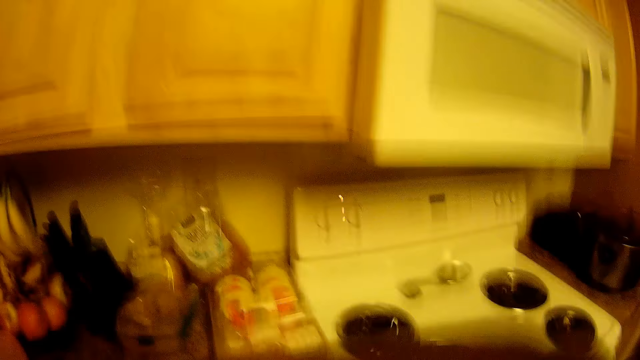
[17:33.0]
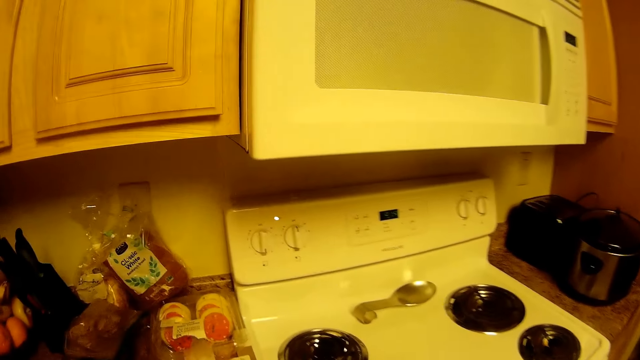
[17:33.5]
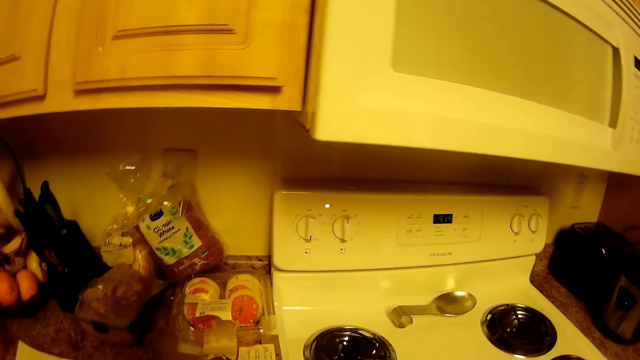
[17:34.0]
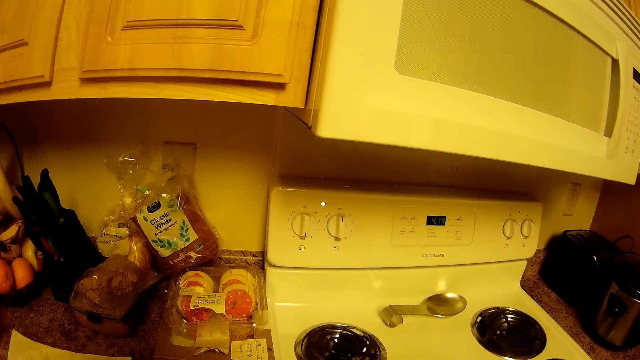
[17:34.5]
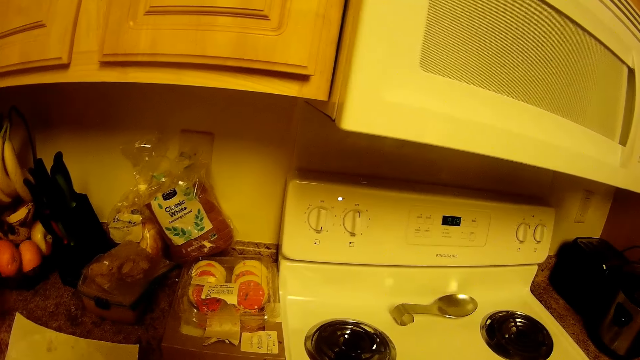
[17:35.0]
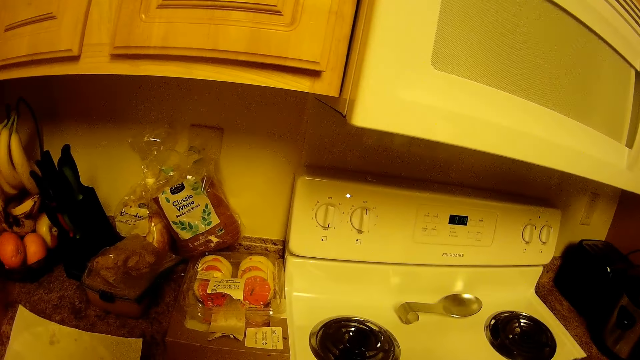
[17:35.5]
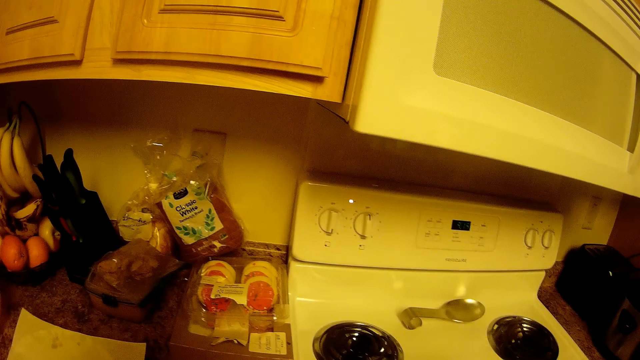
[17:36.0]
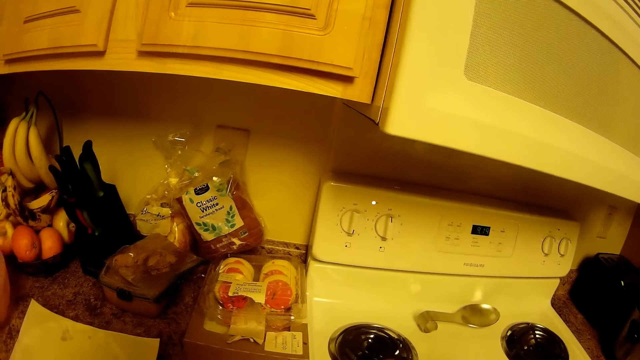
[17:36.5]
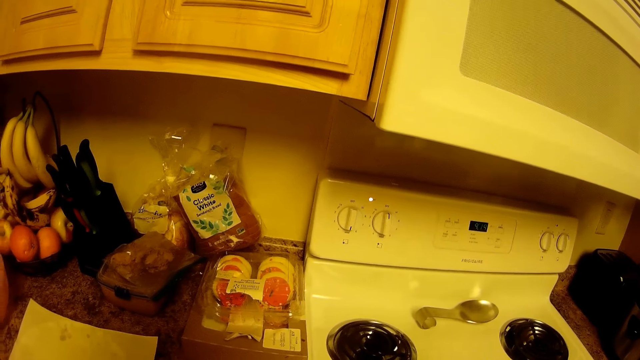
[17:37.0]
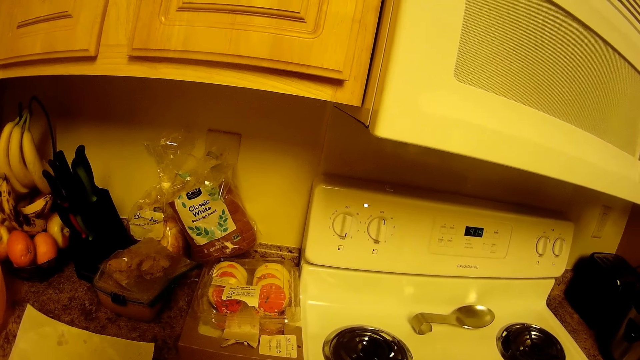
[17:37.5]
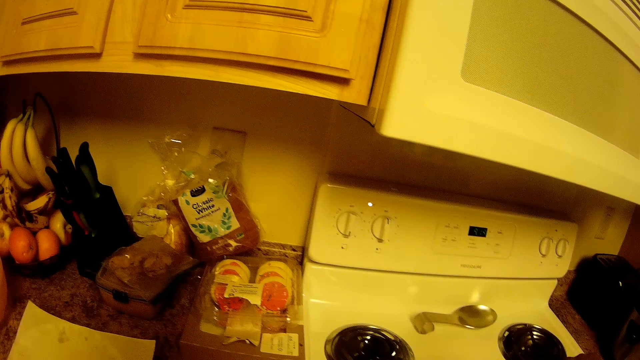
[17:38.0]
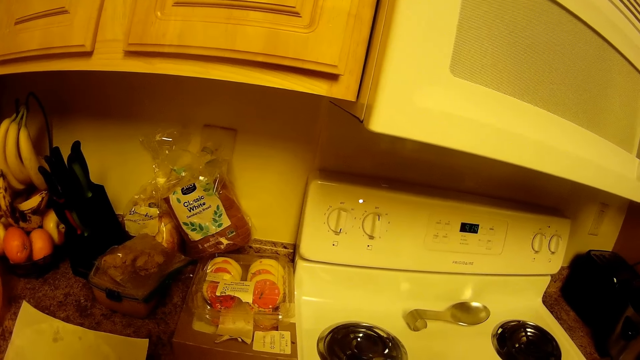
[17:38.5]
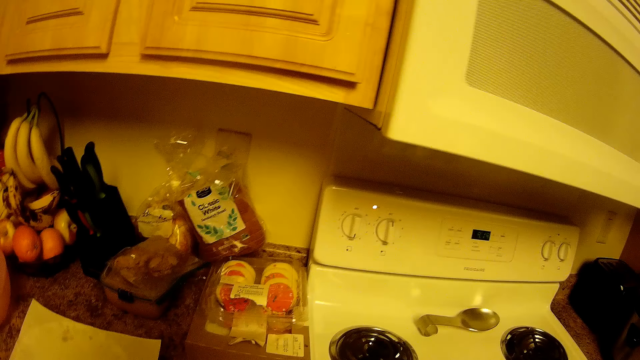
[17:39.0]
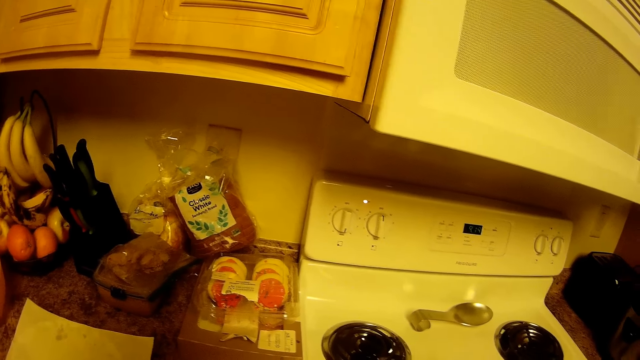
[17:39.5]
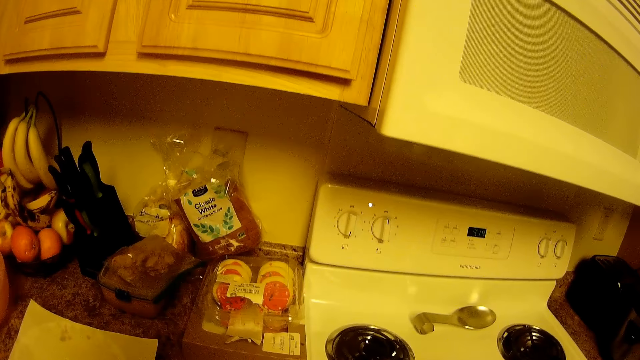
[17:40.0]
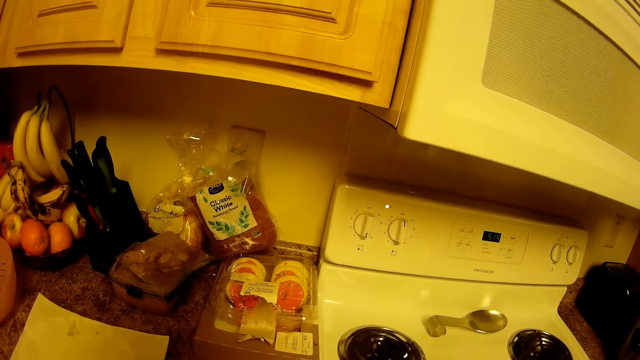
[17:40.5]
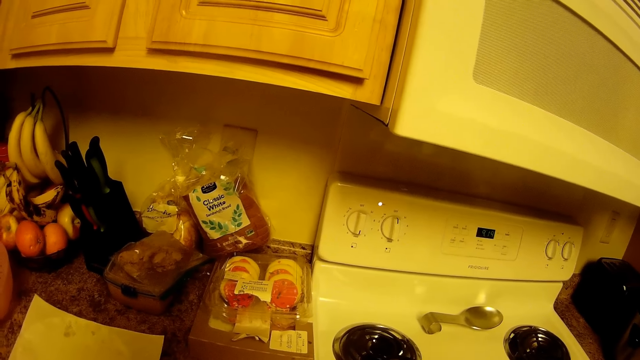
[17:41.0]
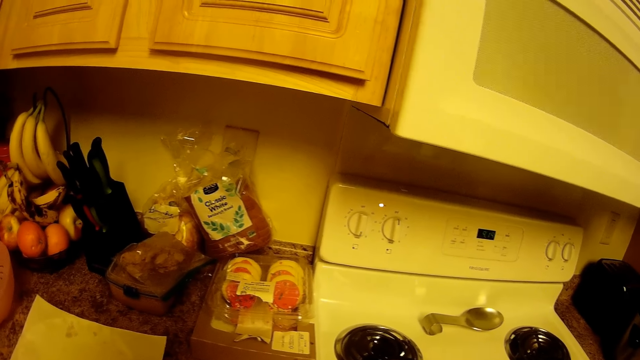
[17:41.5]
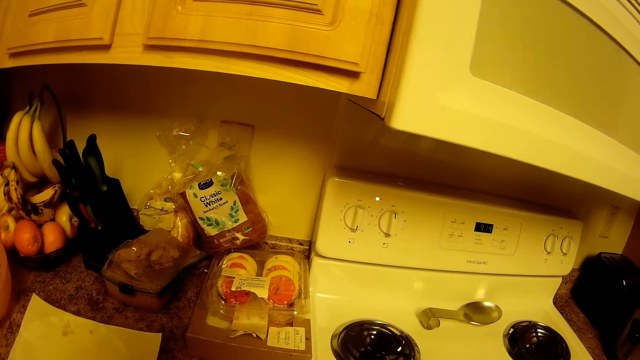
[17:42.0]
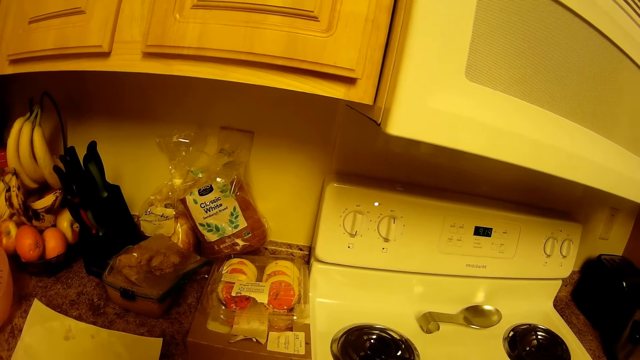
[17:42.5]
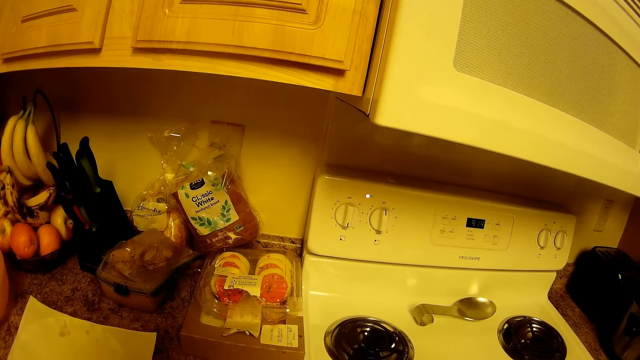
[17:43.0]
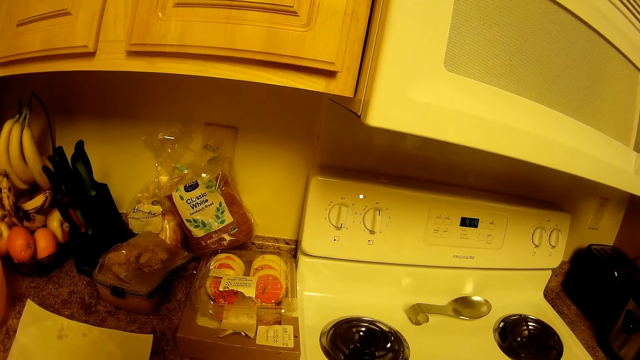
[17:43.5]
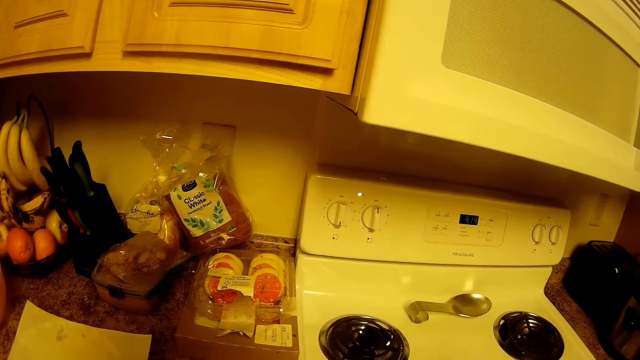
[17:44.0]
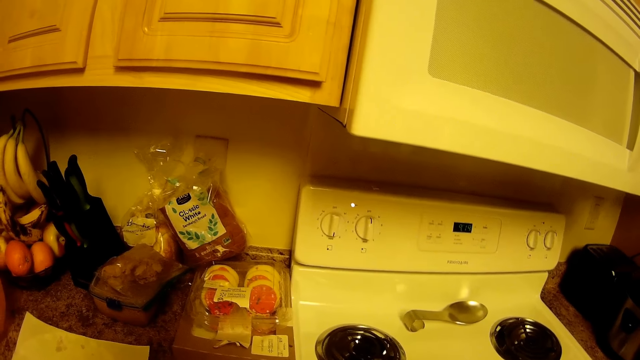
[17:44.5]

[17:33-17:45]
The camera wearer picks up a spoon from the table with her right hand. She stirs food on the cooker with the spoon in her right hand. She does something.

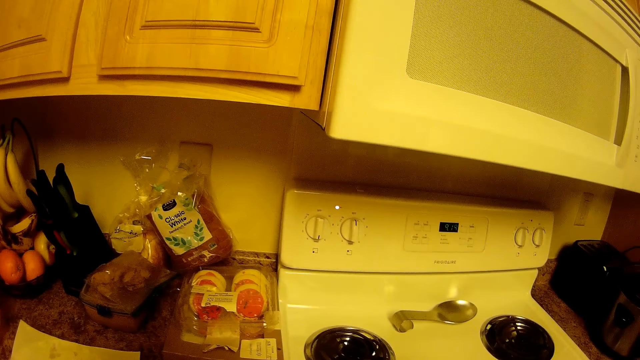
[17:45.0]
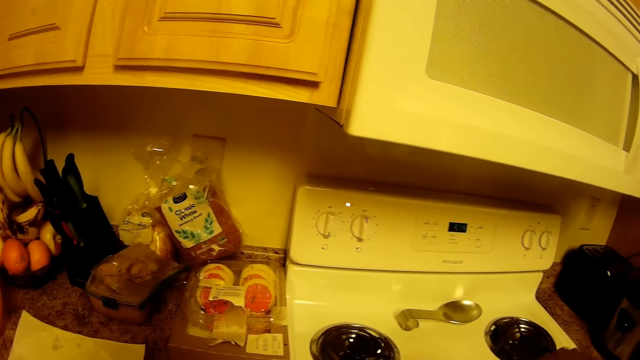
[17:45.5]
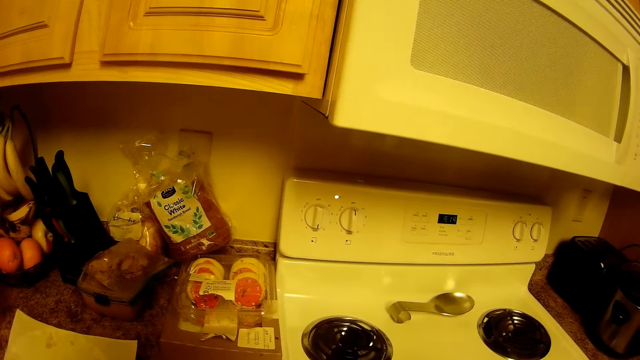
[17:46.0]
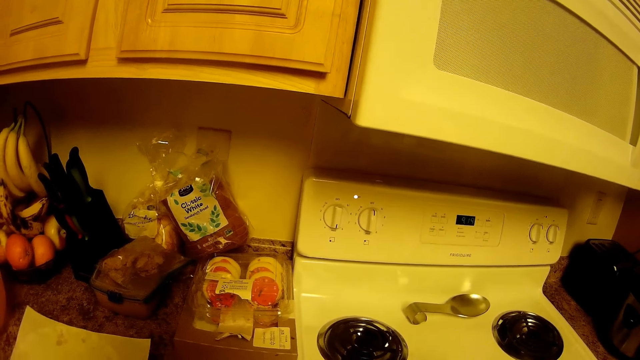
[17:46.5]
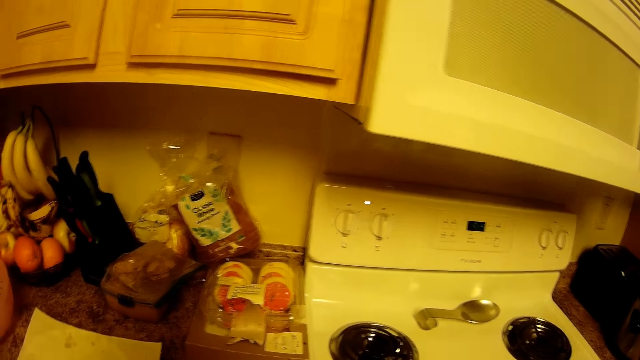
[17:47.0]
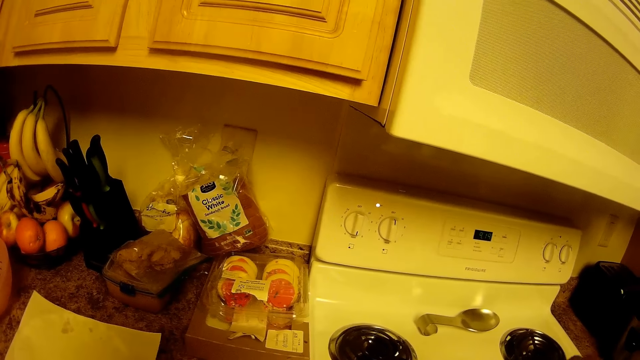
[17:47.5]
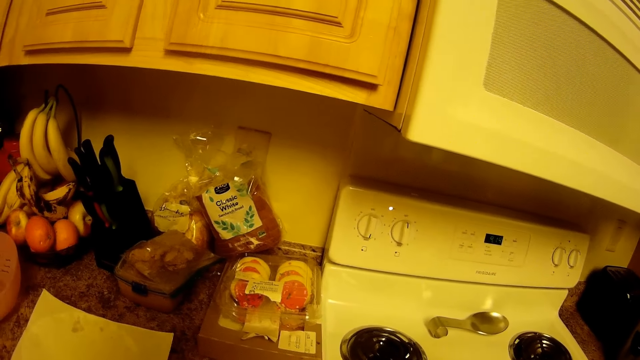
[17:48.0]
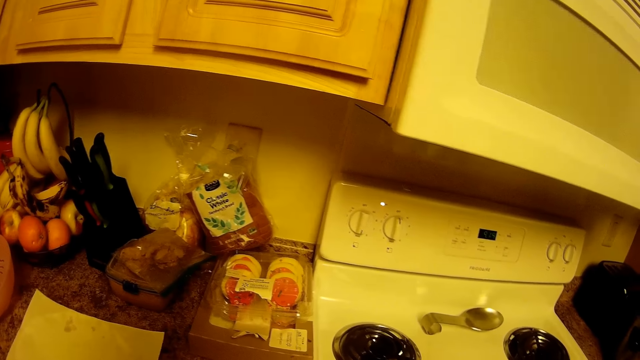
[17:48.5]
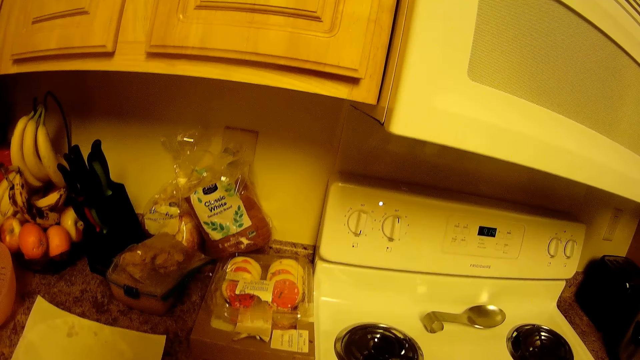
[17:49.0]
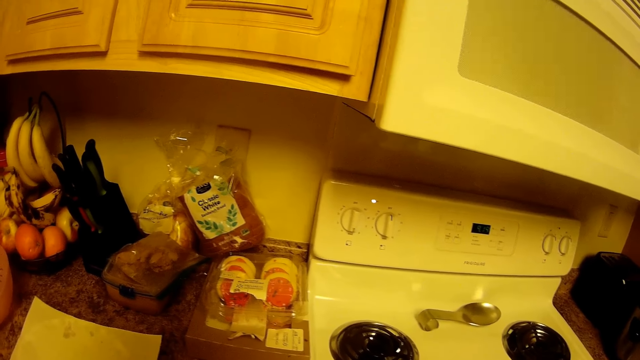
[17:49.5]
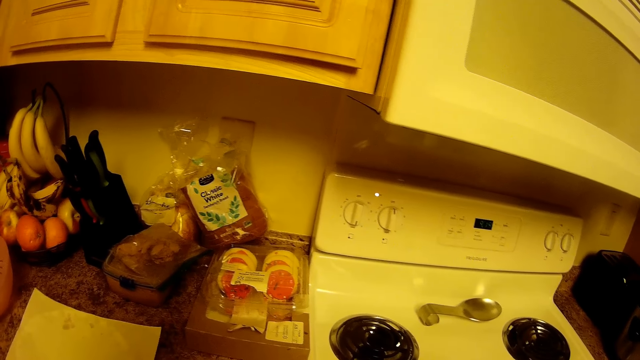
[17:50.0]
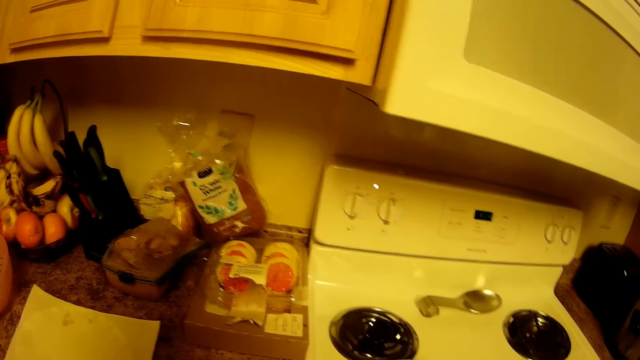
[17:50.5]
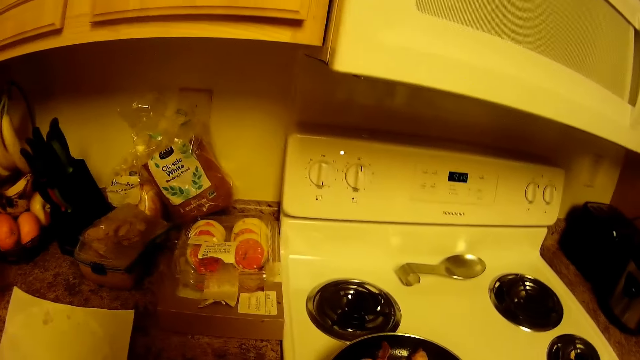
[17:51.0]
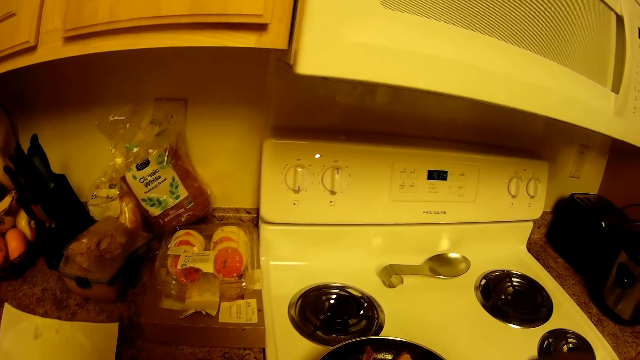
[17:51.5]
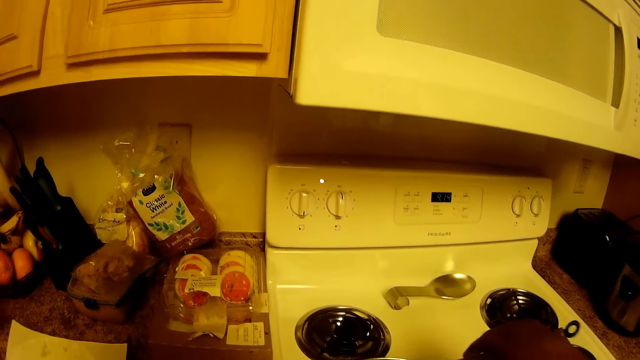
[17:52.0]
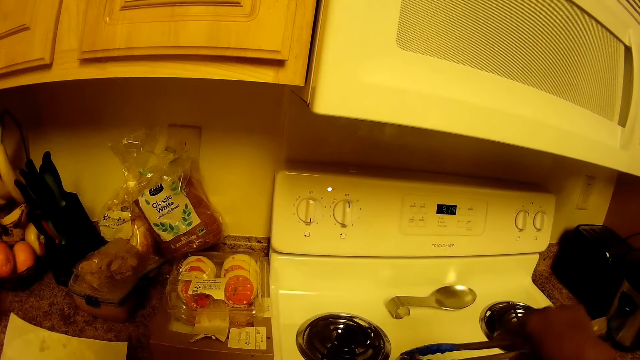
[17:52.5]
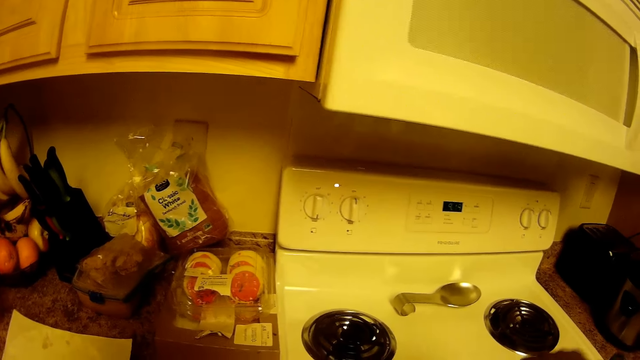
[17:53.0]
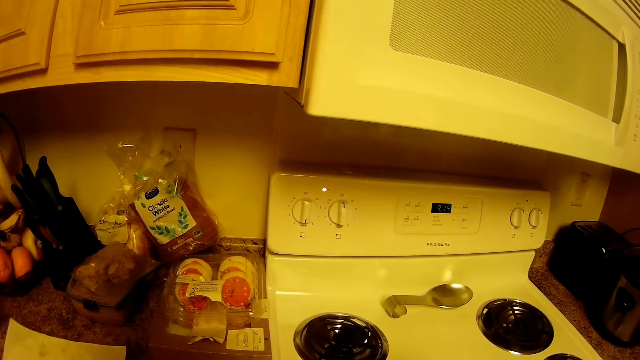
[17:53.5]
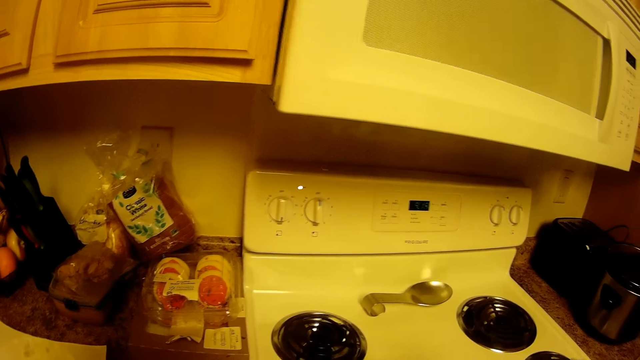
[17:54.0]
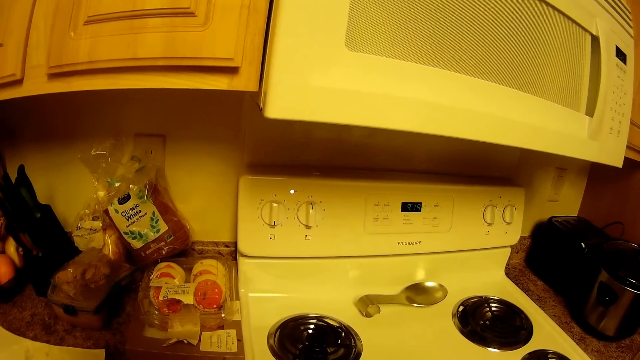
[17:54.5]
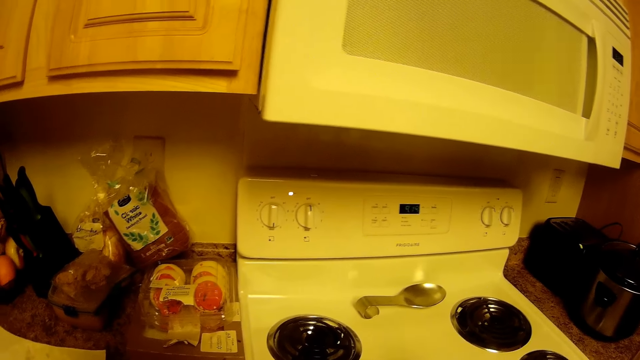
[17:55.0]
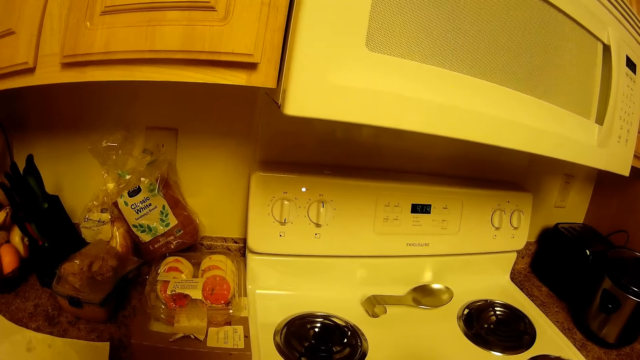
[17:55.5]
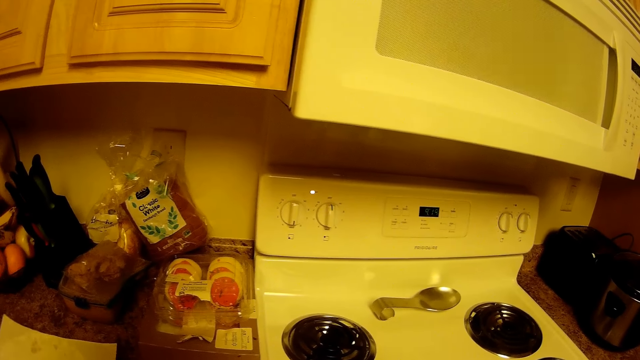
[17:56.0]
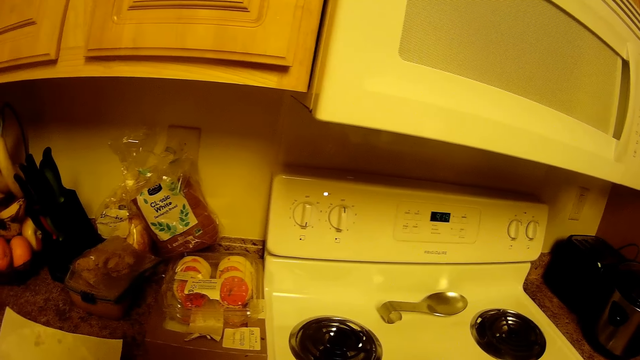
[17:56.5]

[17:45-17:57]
The camera wearer scoops food.
